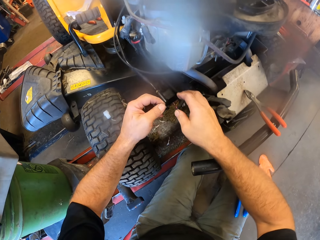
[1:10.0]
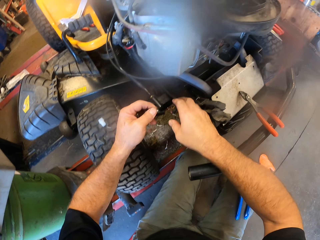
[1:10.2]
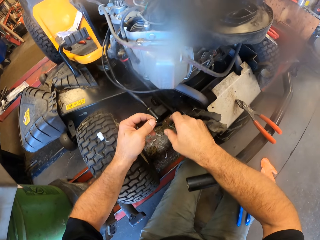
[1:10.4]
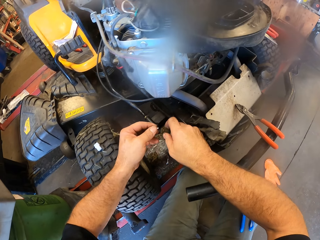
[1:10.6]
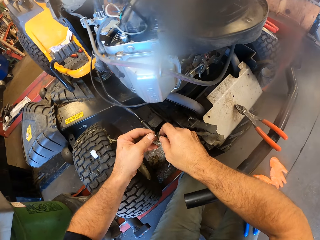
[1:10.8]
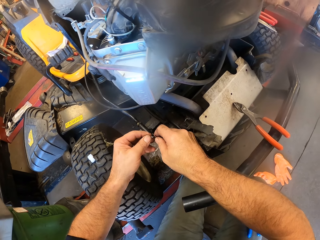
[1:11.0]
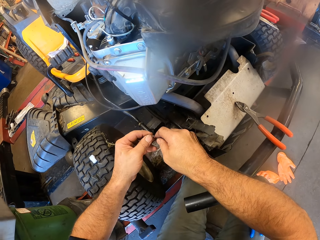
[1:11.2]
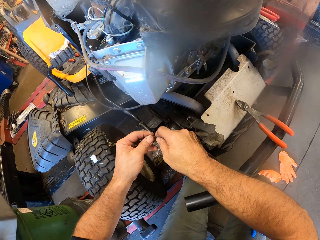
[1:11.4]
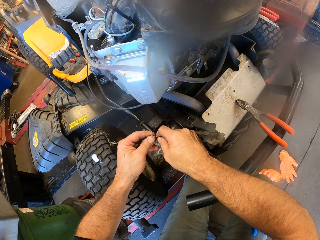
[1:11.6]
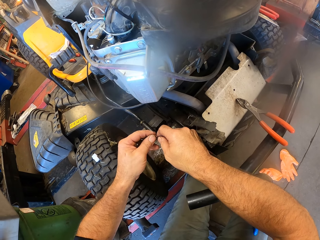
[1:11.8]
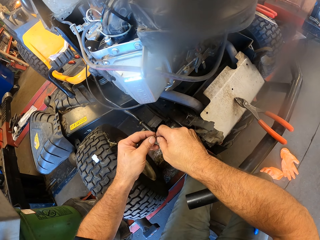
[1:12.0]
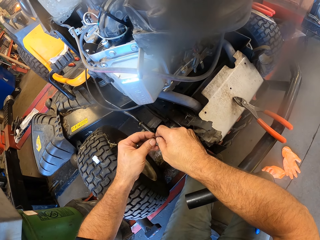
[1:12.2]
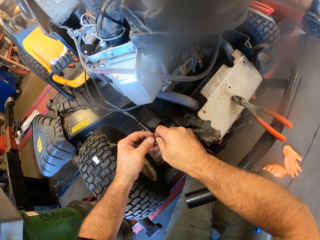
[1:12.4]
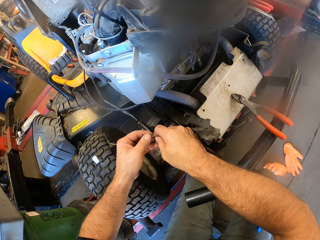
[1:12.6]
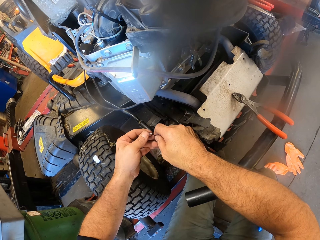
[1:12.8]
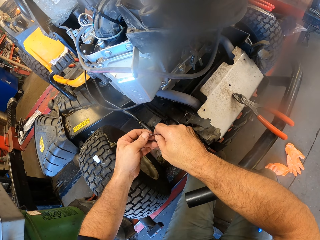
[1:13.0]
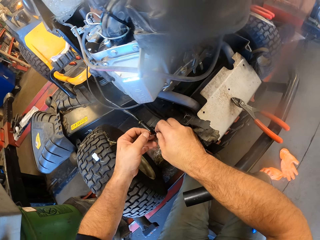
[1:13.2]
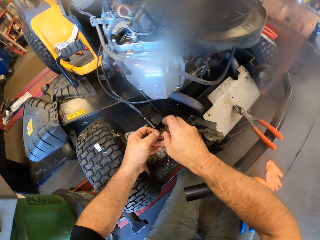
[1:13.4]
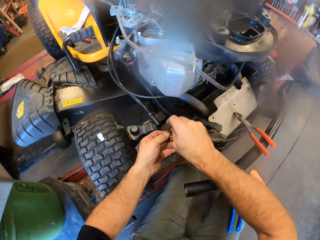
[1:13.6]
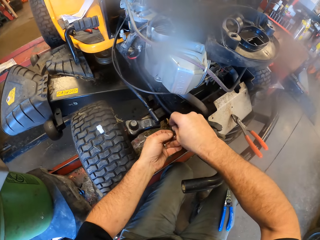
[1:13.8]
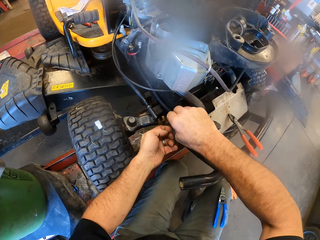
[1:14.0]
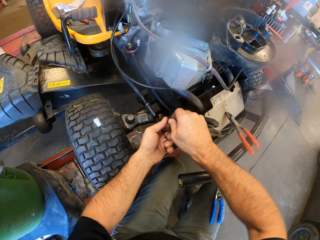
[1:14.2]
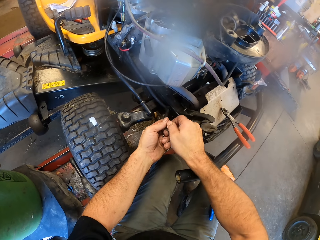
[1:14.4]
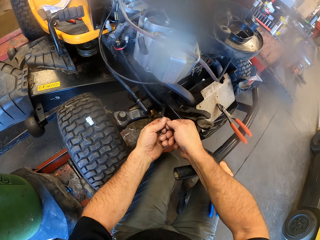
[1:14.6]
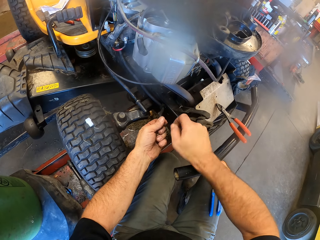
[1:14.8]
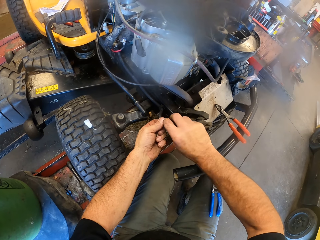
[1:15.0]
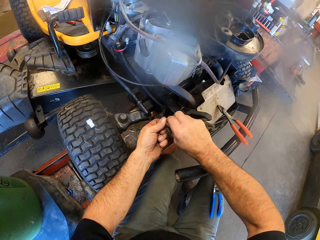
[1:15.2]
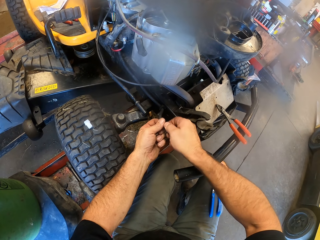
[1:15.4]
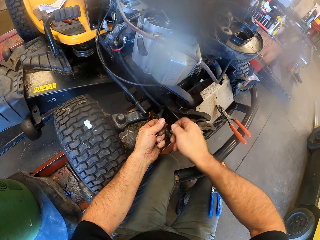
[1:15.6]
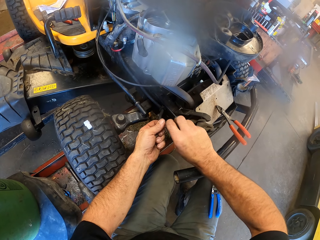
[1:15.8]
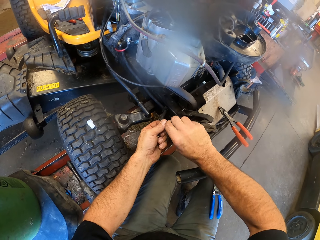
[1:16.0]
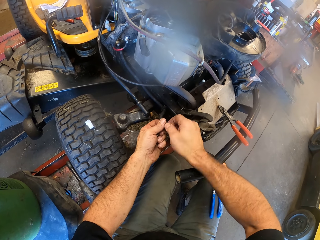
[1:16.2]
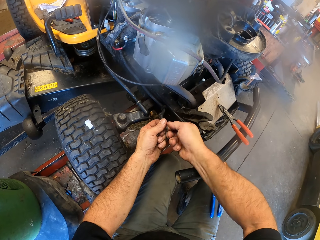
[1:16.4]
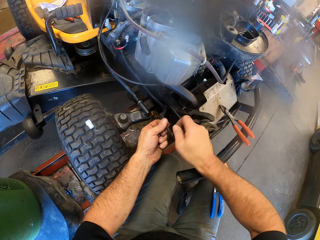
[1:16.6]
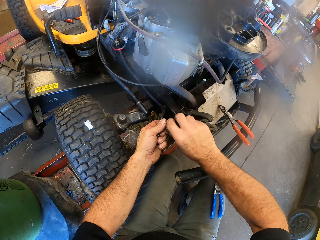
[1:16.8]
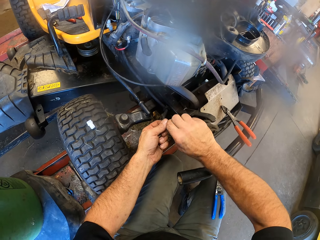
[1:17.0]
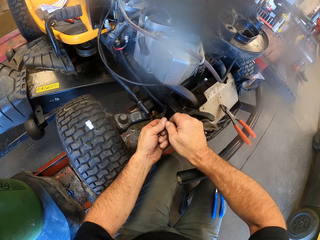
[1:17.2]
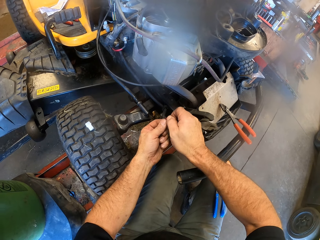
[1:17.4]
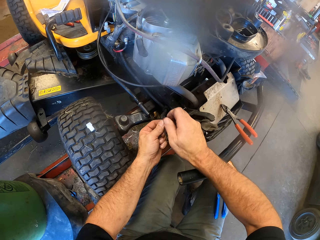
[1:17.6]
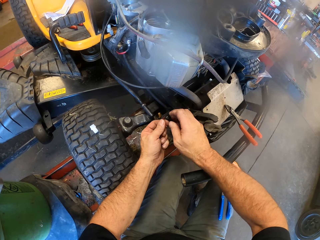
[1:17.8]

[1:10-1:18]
The camera wearer holds the crimping loop with his left hand. He holds the wire with his right hand. He holds the crimping loop in his left hand and the wire in his right hand together. He twists the wire with both hands.

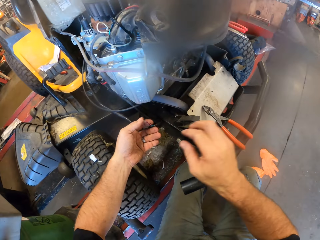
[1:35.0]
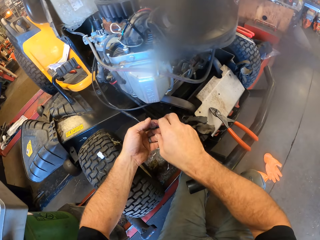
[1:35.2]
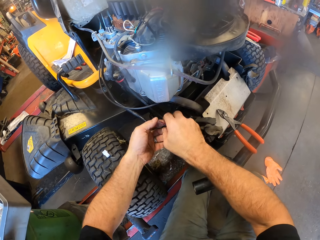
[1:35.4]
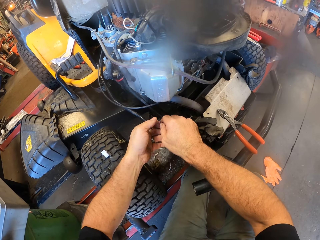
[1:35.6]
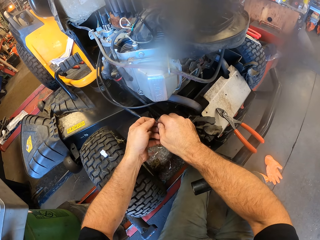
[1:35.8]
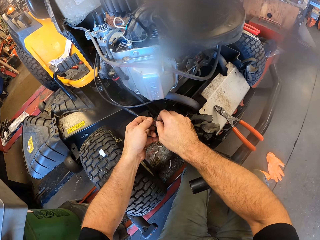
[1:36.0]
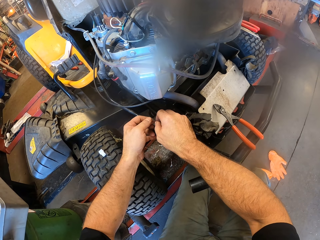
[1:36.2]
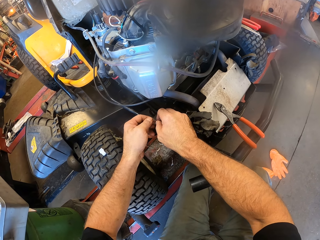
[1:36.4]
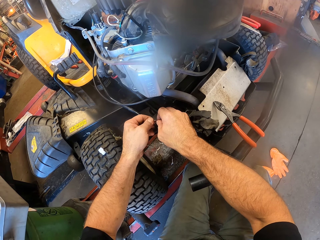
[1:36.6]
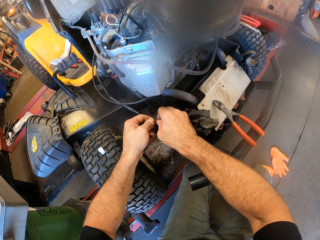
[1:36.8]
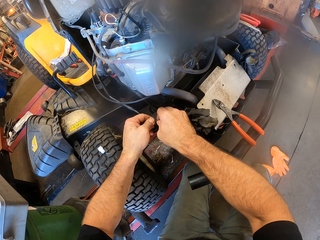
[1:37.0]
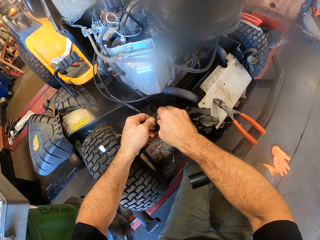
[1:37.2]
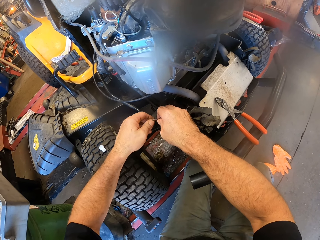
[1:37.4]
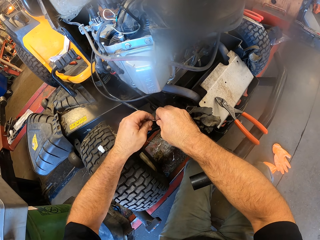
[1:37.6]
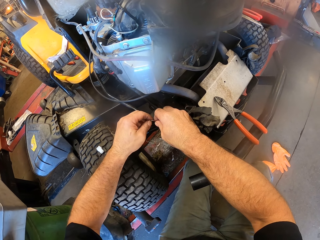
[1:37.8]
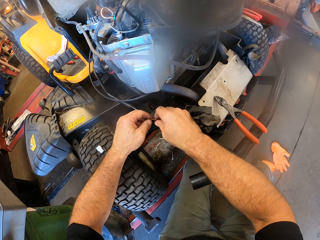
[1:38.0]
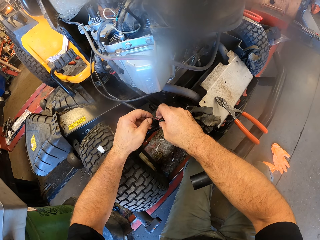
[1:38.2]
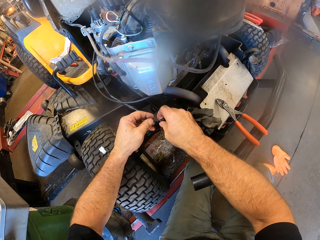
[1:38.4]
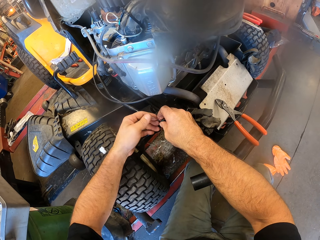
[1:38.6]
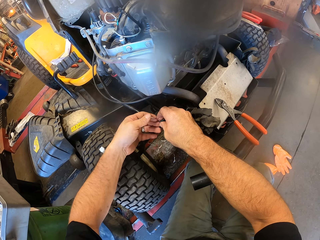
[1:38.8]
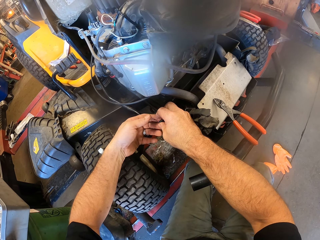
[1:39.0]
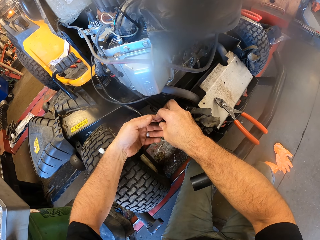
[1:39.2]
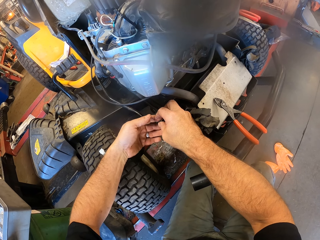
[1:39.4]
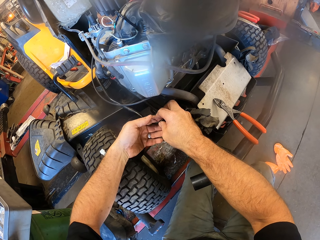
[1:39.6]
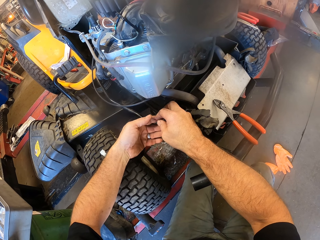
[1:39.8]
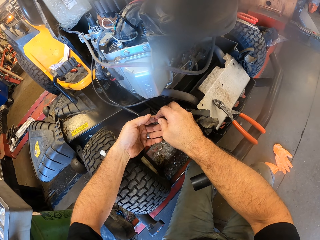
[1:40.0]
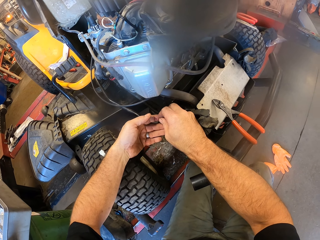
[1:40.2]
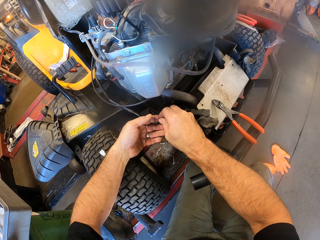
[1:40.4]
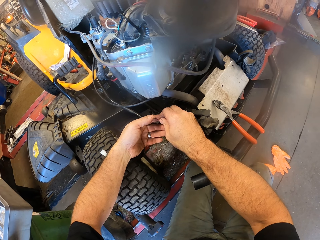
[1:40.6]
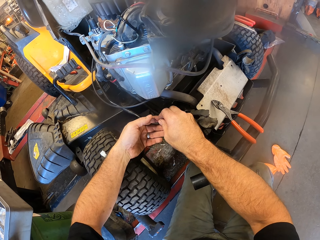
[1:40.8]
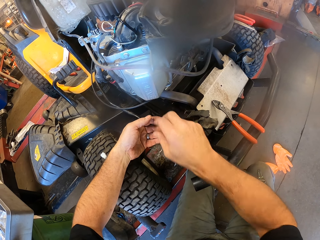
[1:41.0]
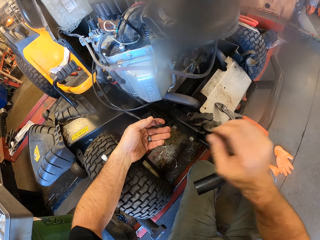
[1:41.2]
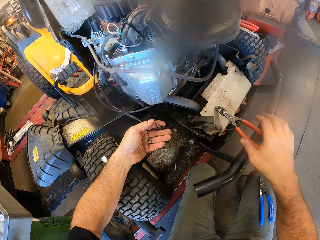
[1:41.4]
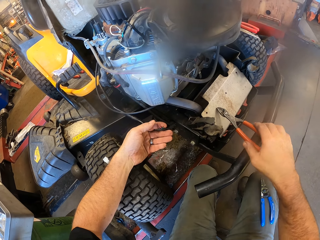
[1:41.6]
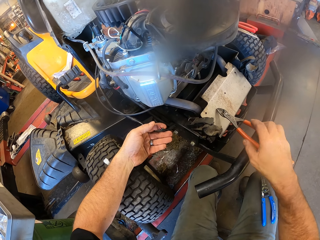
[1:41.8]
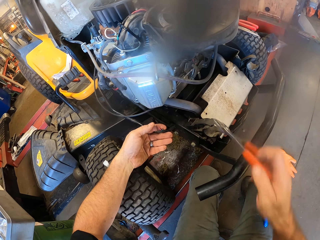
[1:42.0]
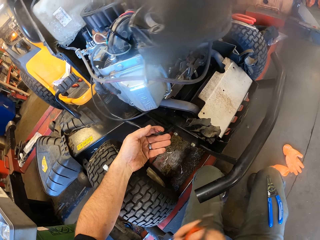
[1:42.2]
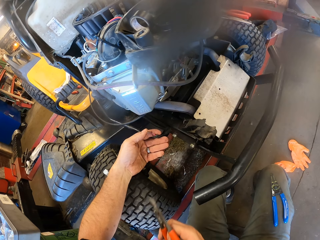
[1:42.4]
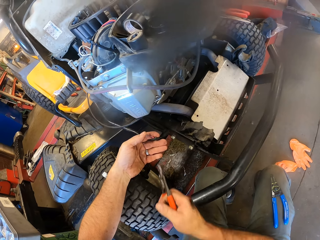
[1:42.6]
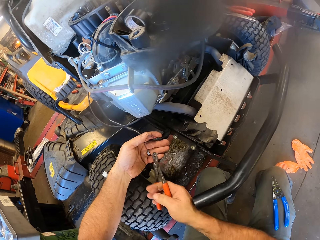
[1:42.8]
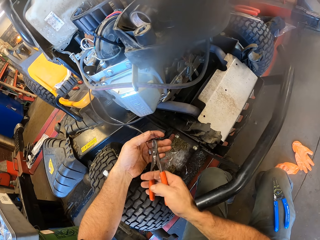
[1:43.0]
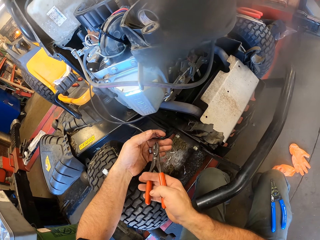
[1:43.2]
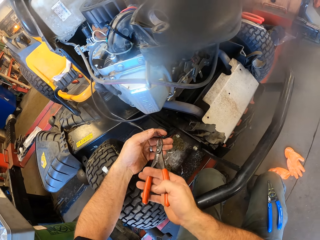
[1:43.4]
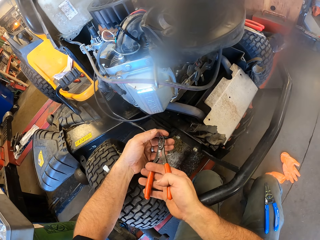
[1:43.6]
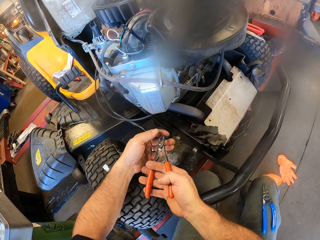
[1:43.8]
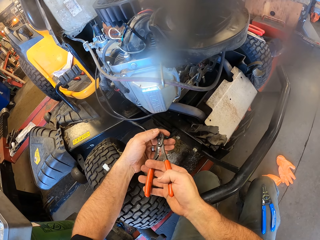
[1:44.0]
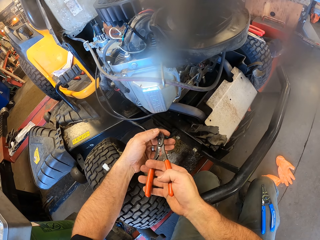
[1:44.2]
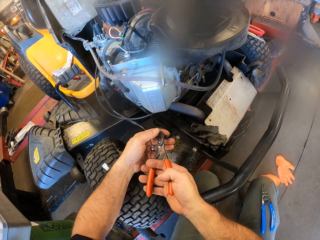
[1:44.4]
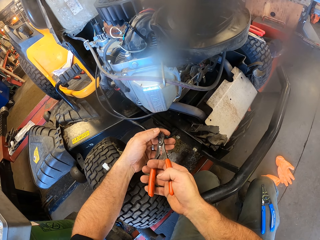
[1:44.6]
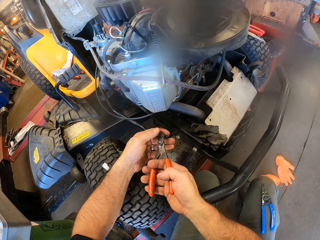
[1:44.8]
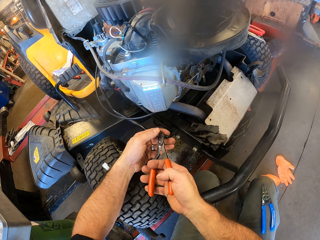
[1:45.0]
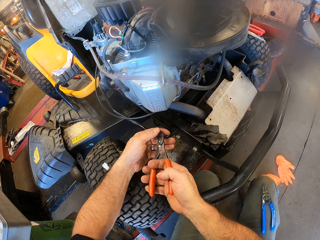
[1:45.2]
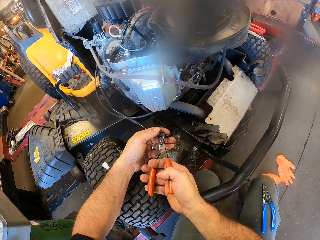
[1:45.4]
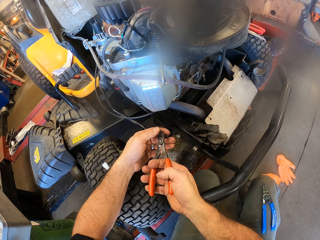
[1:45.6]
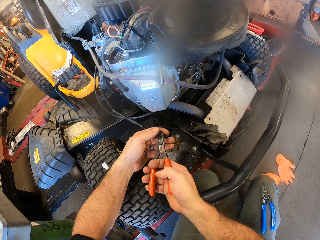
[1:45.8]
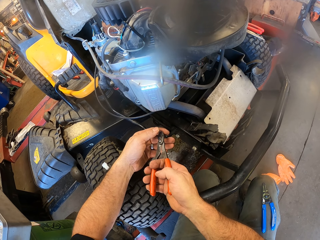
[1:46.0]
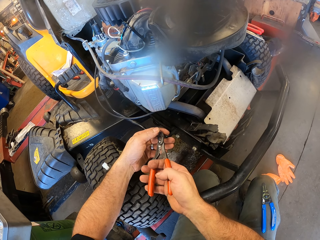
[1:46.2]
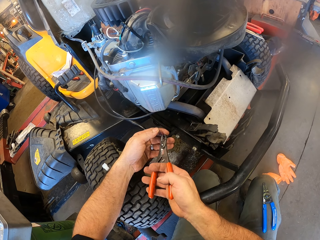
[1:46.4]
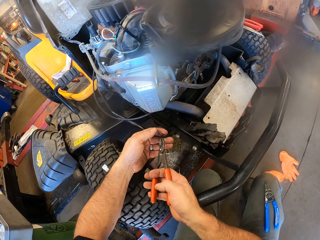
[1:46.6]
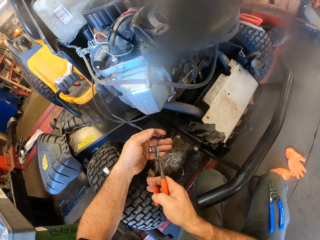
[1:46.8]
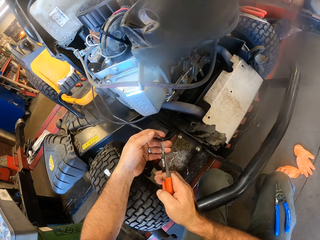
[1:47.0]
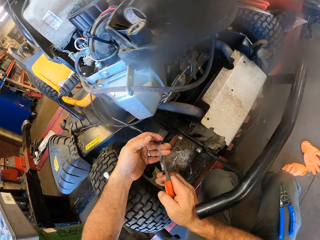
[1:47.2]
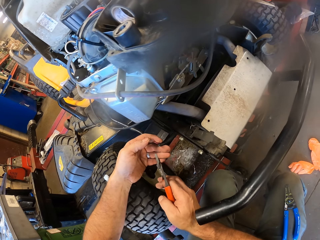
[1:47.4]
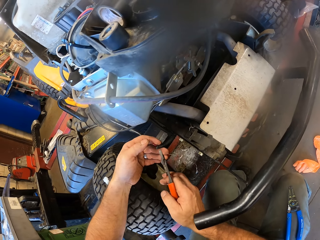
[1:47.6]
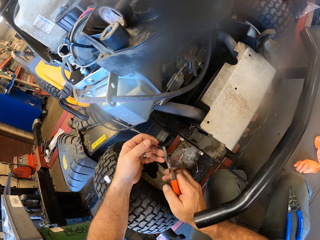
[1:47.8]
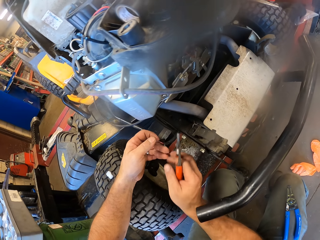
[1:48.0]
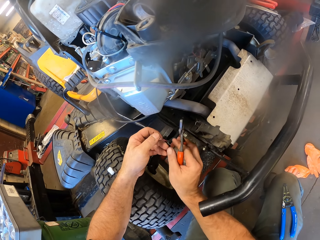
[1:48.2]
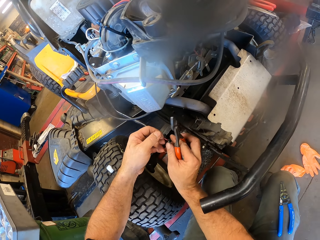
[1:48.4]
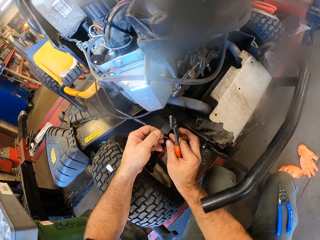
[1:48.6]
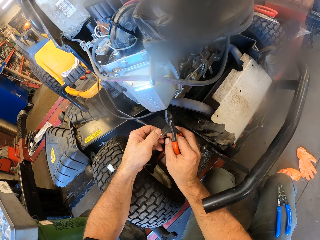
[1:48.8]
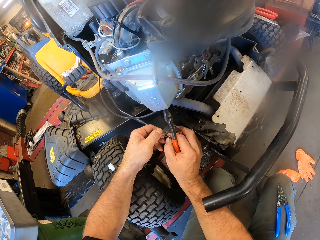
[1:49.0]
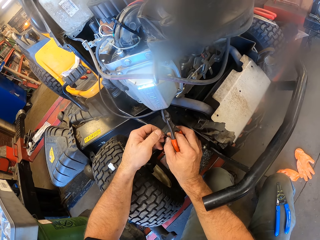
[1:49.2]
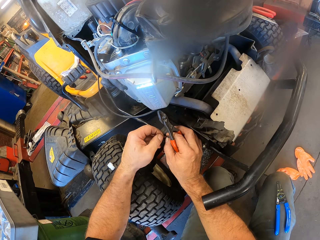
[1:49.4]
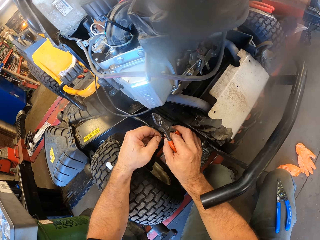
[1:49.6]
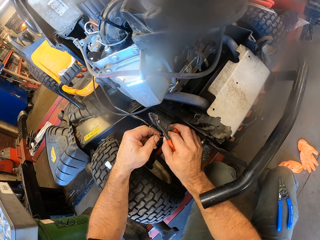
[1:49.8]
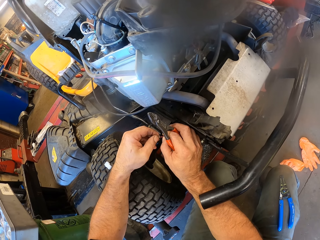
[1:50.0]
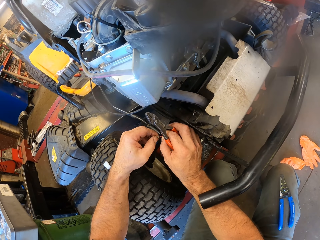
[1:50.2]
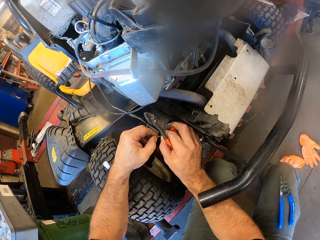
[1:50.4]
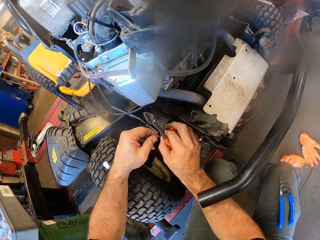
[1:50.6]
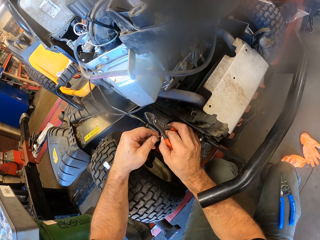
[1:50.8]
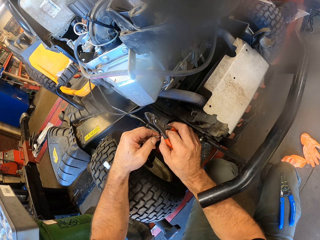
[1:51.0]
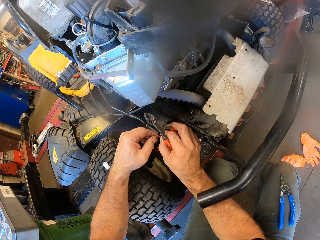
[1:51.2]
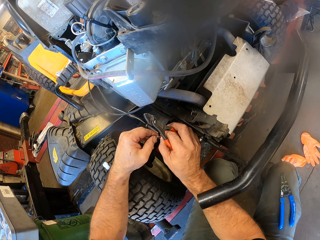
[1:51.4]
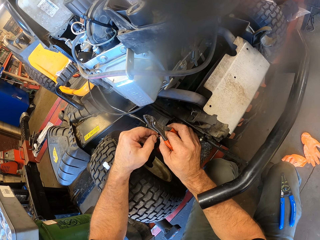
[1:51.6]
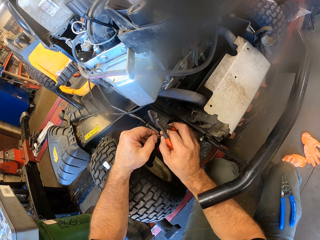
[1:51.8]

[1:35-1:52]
The camera wearer drops the plier on the lawnmower fender with his right hand. He adjusts the crimping loop on the wire with both hands. He fixes the lawn mower. He picks up the first plier from the lawnmower fender with his right hand. He tightens the crimping loop on the wire with the plier in his right hand. He adjusts the crimping loop on the wire with both hands. He repairs the lawn mower.
